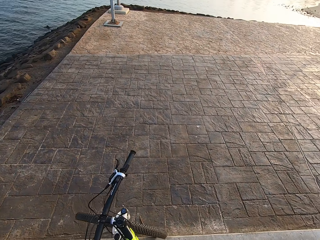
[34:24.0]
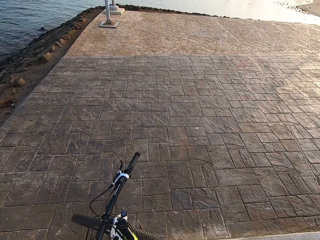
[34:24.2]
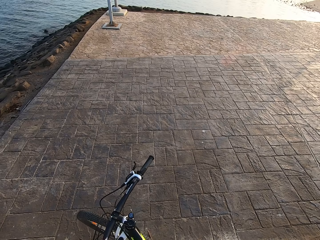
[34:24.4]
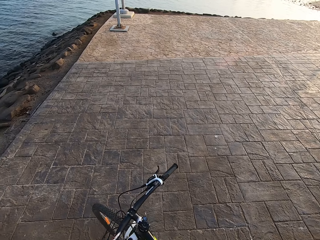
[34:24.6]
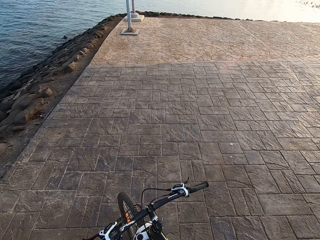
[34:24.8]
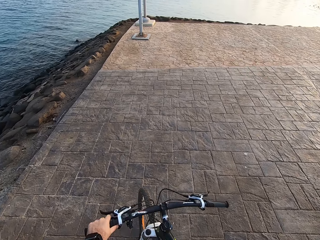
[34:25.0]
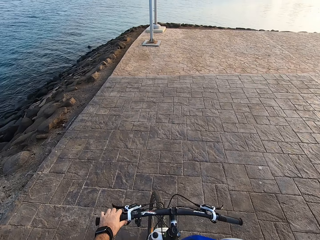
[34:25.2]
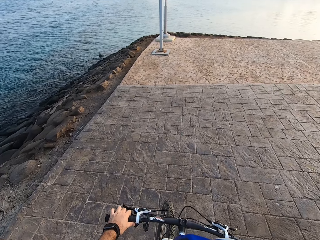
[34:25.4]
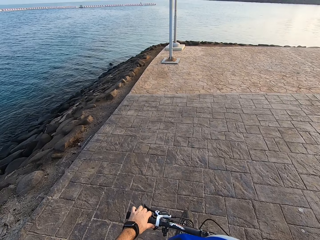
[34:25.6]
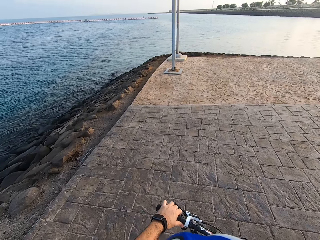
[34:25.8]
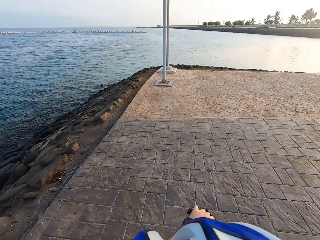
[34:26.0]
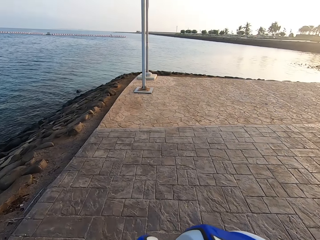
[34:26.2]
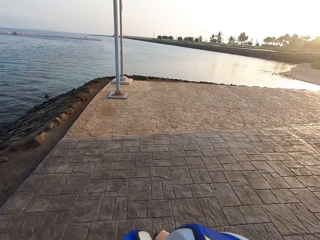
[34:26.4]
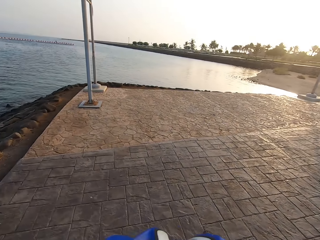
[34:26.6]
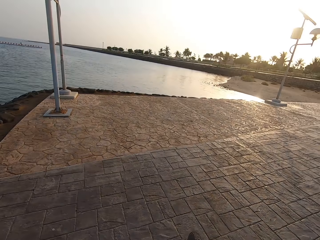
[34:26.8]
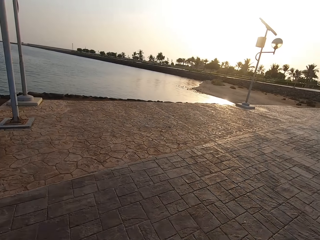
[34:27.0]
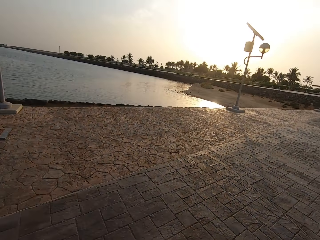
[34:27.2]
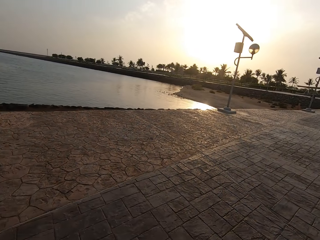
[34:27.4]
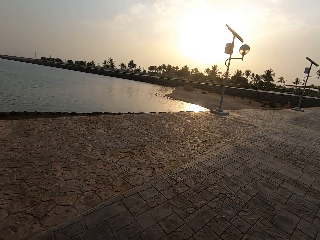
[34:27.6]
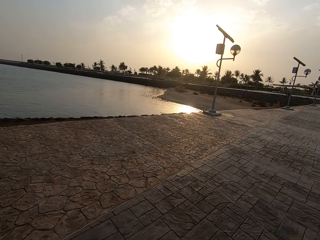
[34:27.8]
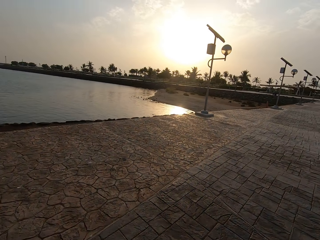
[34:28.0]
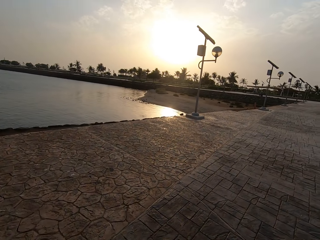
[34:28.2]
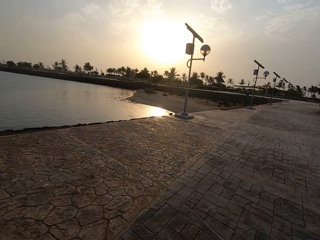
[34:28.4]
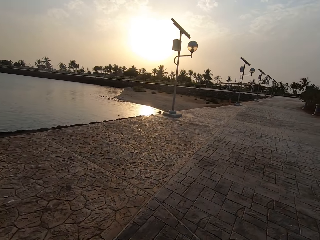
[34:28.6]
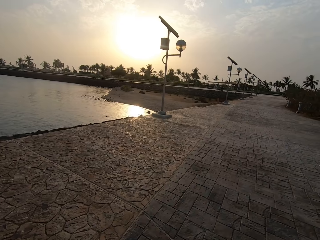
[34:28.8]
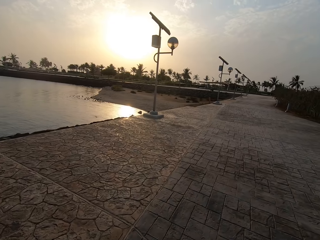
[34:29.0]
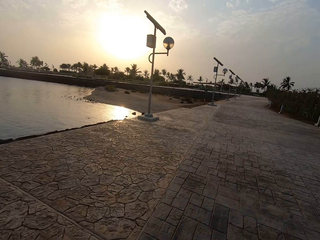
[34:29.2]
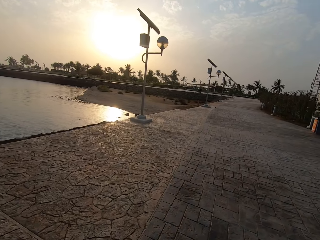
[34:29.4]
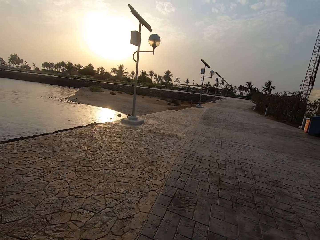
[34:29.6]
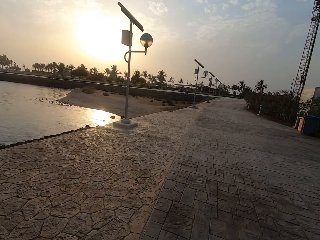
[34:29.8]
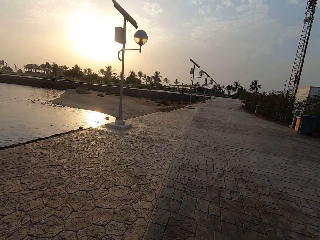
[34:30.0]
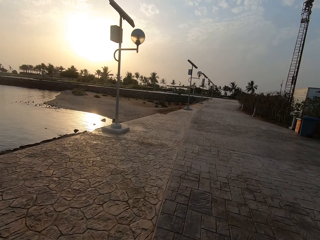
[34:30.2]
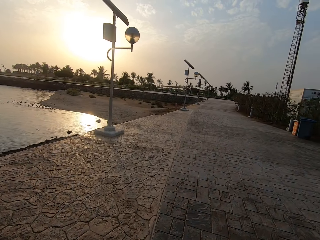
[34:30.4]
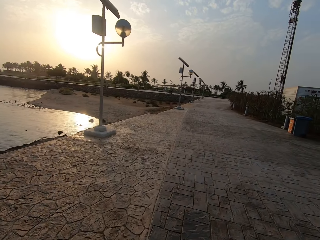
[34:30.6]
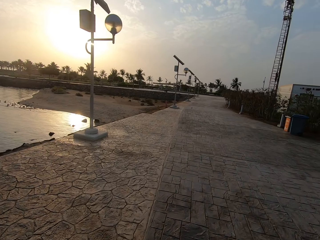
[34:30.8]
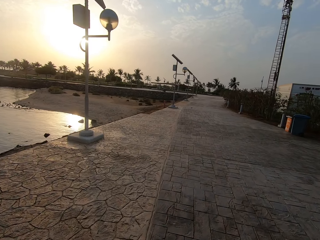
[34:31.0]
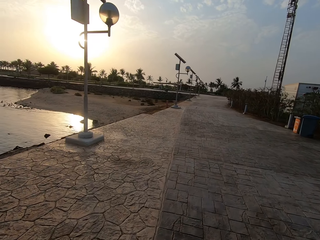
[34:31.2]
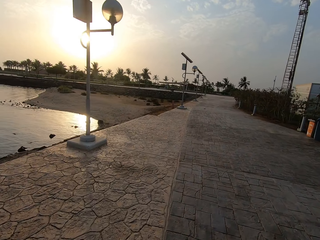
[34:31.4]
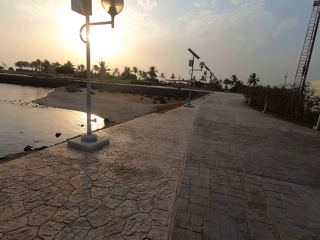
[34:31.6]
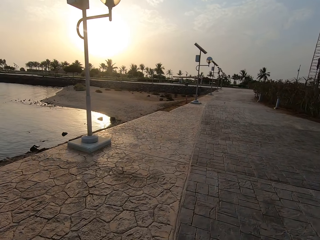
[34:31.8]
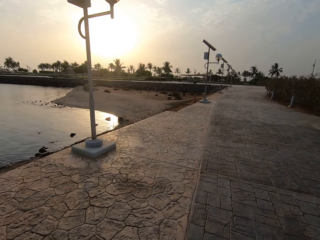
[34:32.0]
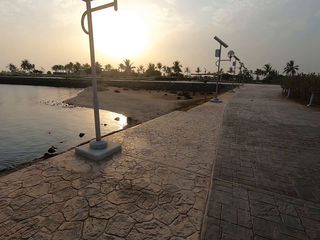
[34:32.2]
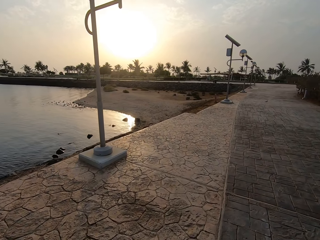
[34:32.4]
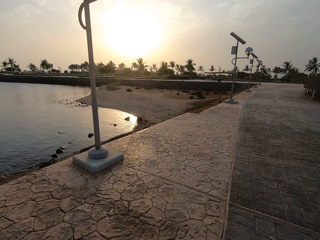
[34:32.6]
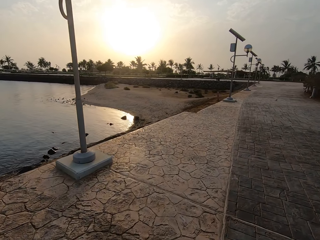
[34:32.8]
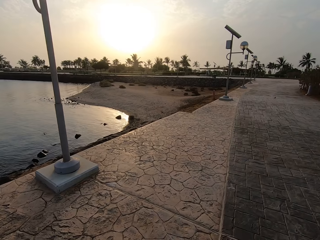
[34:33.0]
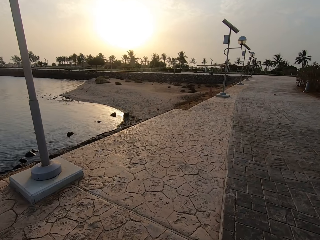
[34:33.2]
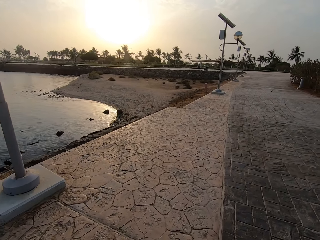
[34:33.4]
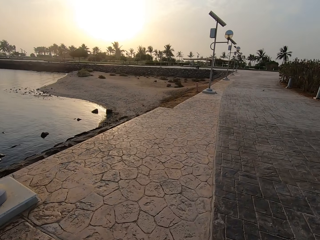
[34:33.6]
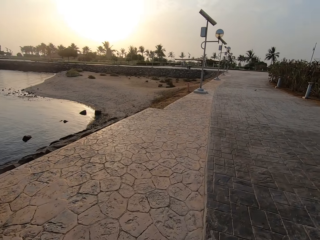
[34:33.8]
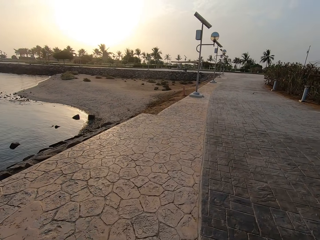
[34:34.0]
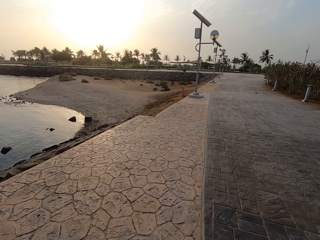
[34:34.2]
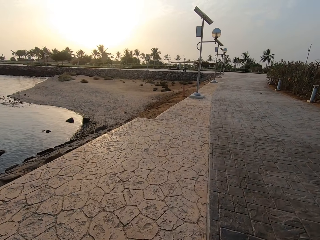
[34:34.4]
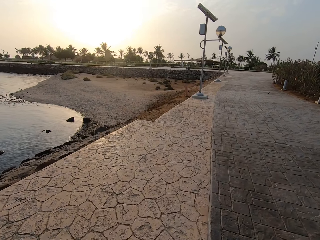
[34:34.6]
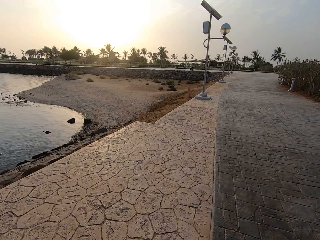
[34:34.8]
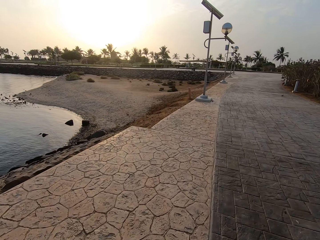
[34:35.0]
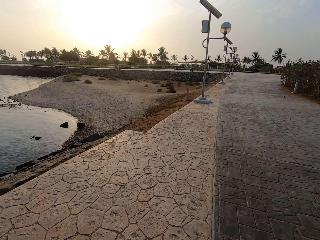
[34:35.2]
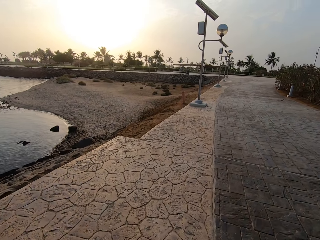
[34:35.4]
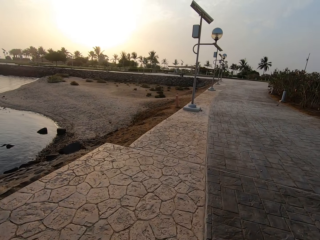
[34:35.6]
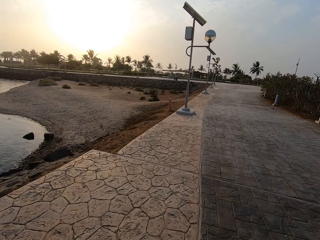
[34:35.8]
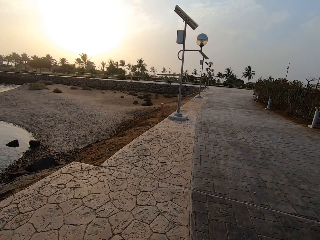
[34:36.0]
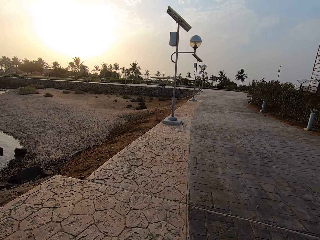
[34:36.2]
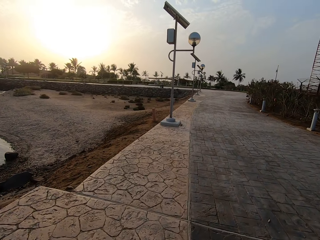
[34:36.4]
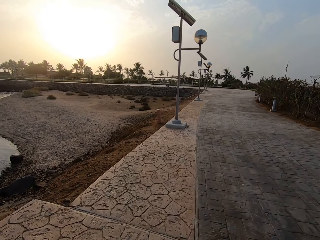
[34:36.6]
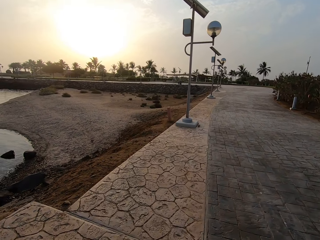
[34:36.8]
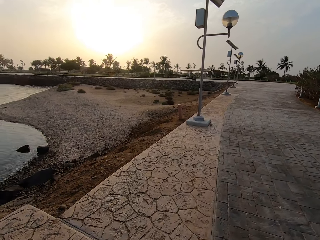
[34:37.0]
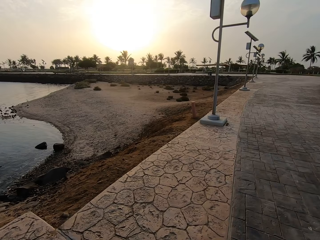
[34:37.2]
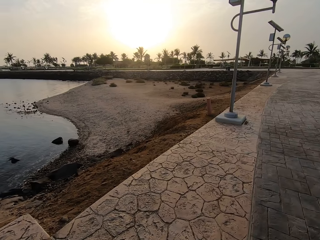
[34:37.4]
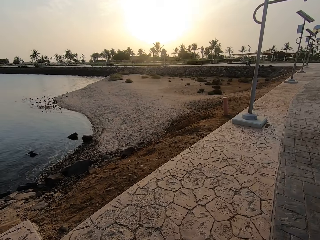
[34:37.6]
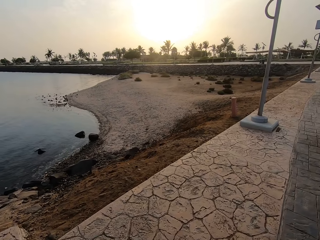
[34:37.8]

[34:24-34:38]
The camera wearer moves the bike. They turn the bicycle. They ride the bicycle. They look around.

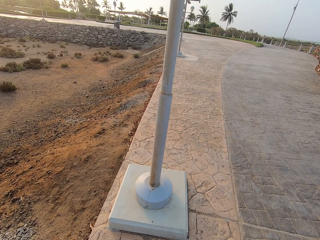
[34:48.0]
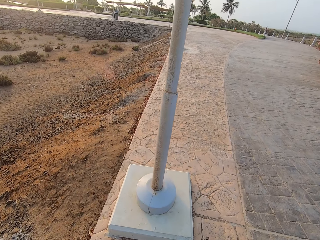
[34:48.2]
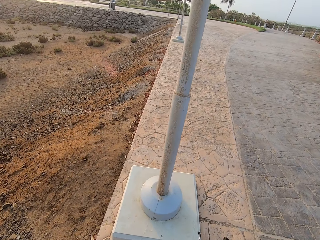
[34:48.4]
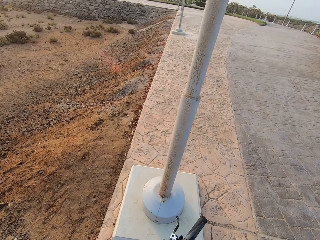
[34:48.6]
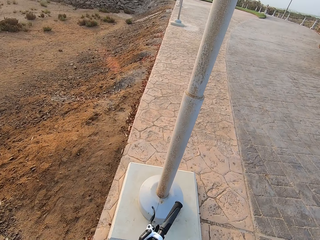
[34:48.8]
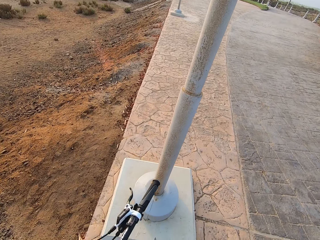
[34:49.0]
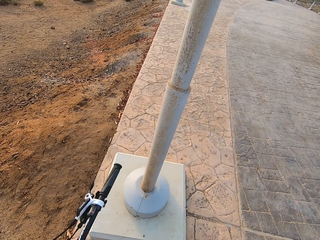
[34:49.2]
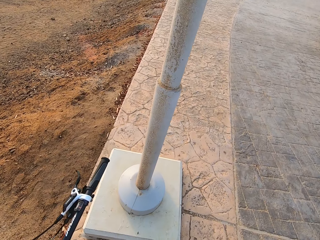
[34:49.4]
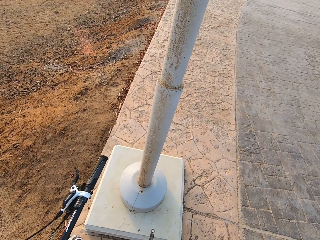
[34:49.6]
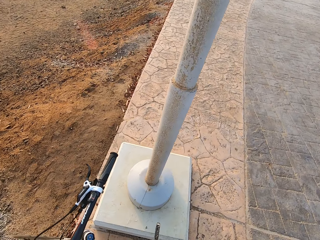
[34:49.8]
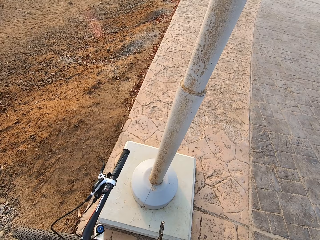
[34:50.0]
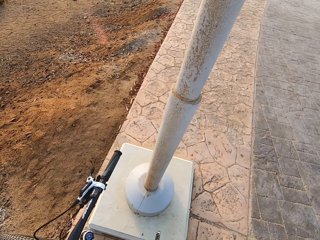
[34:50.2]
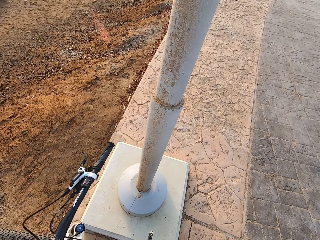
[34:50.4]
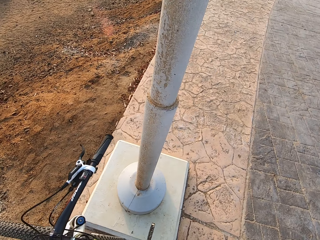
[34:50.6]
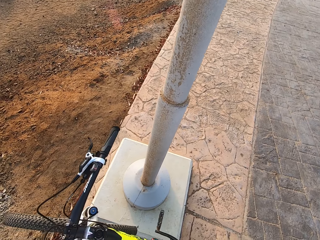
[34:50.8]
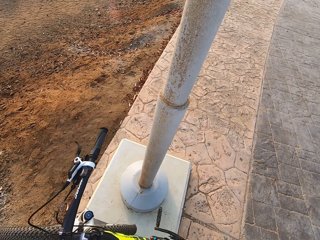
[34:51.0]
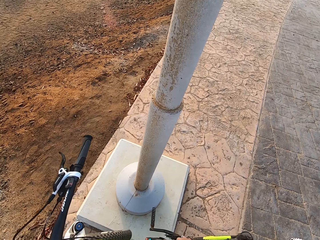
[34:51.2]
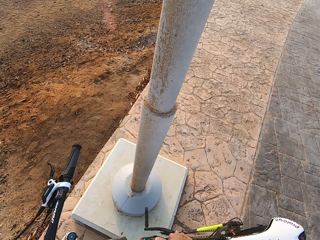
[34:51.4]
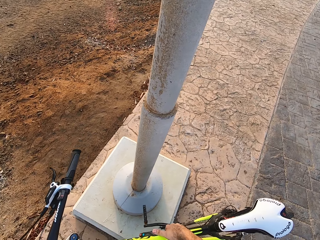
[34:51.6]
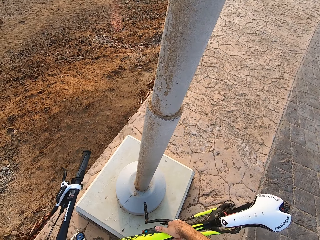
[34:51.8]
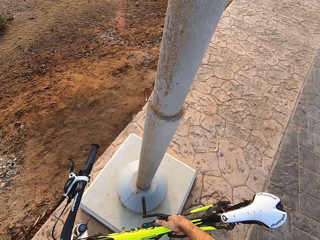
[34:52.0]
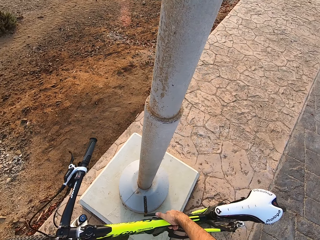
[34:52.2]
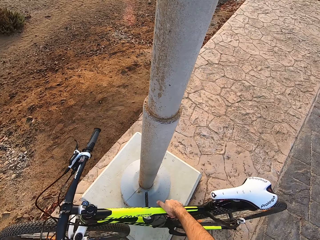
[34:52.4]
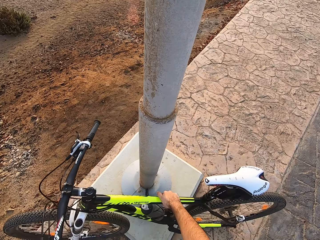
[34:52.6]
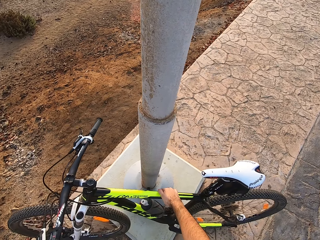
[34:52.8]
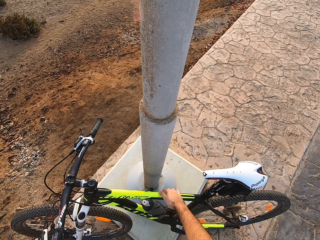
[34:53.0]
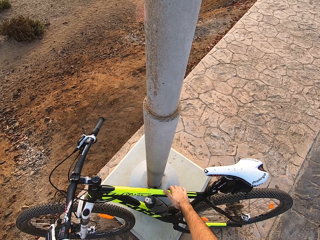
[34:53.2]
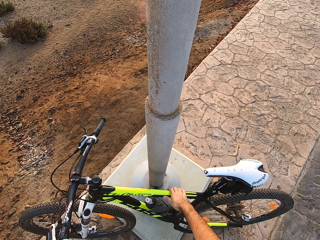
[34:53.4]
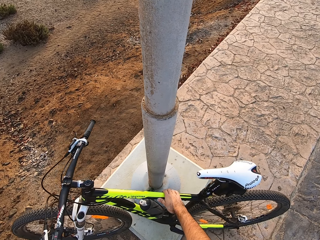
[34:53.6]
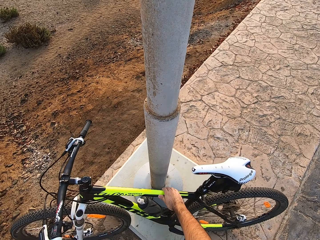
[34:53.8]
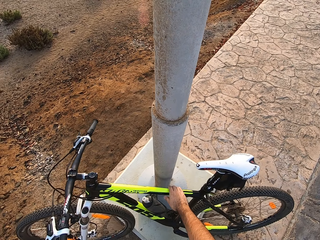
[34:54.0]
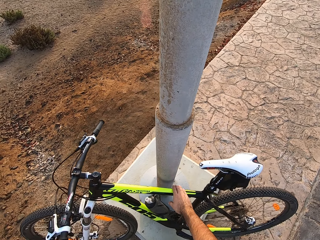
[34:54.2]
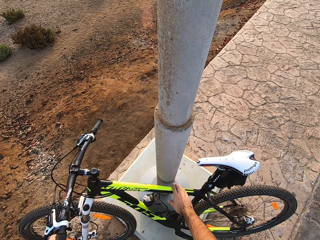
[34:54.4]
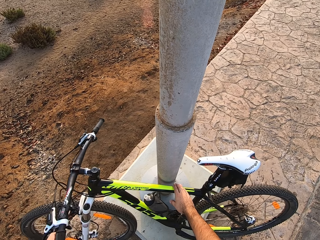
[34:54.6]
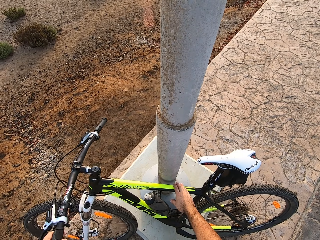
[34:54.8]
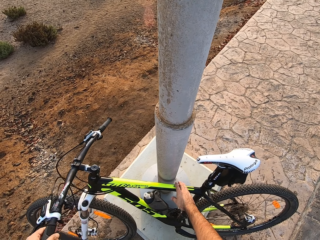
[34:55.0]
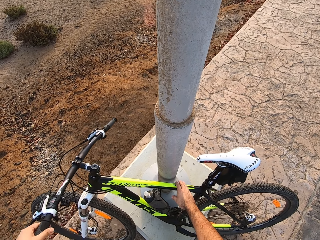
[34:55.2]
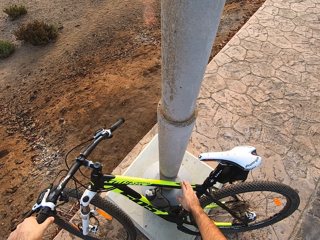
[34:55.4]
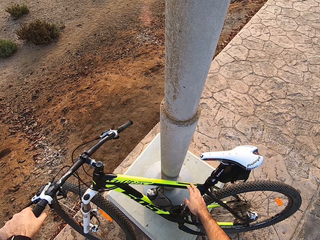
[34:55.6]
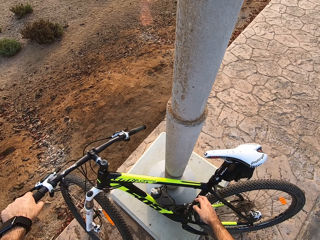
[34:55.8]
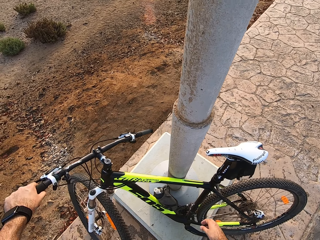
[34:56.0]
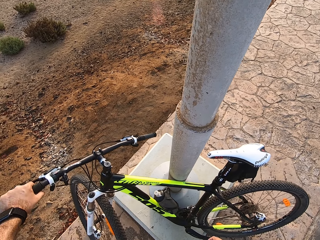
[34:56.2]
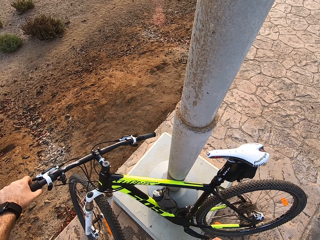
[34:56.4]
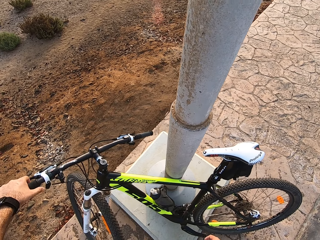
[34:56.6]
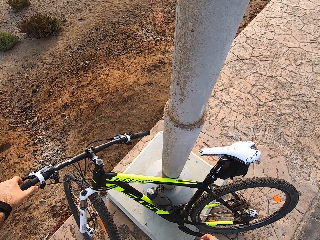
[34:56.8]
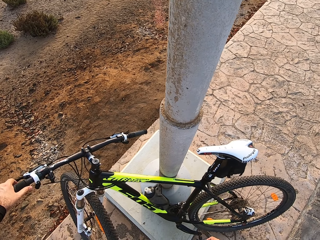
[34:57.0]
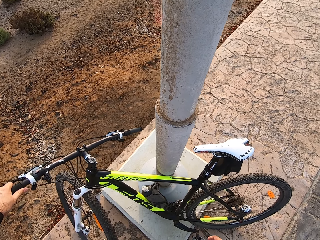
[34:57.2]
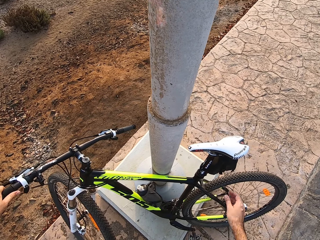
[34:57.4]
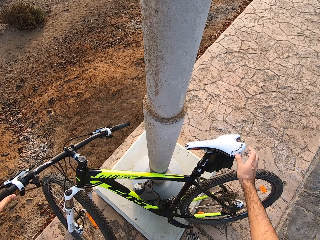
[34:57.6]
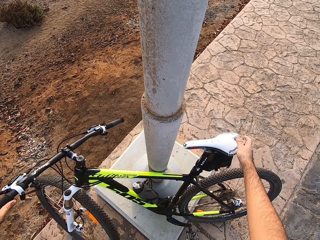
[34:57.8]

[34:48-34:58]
The camera wearer parks the bicycle.
